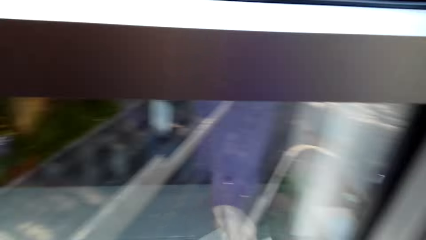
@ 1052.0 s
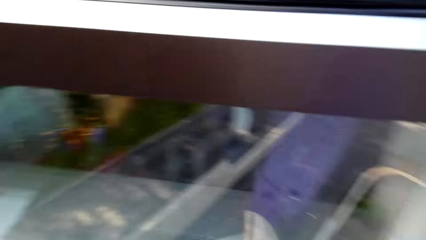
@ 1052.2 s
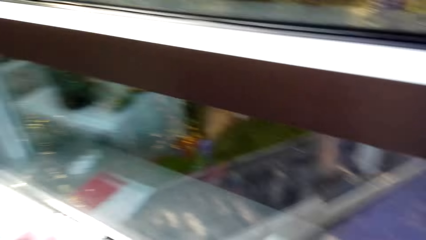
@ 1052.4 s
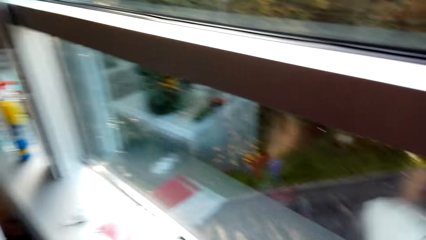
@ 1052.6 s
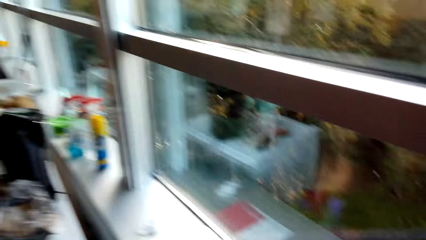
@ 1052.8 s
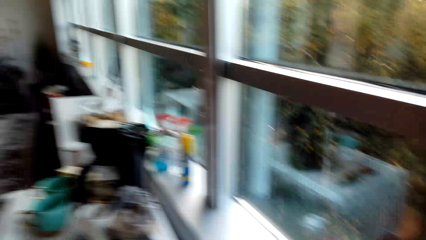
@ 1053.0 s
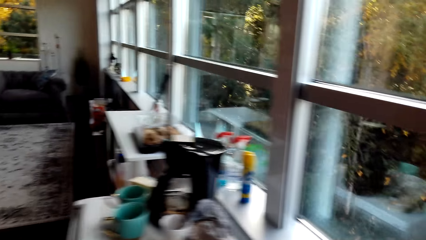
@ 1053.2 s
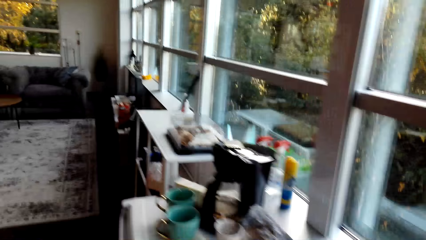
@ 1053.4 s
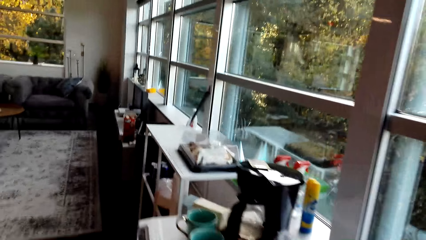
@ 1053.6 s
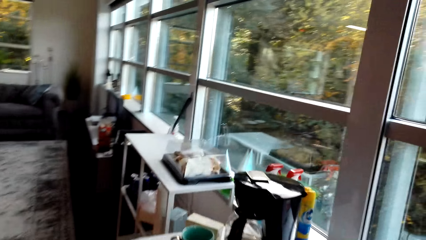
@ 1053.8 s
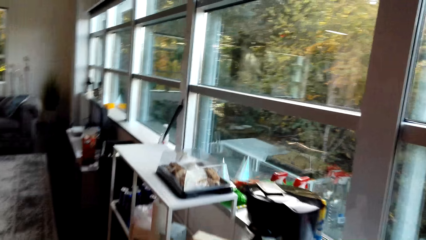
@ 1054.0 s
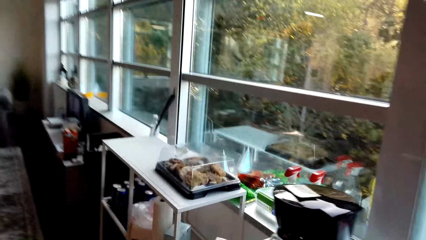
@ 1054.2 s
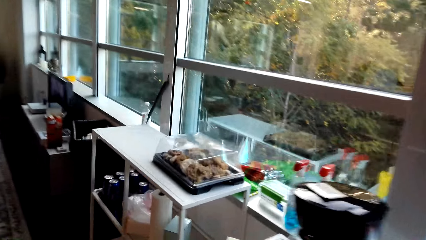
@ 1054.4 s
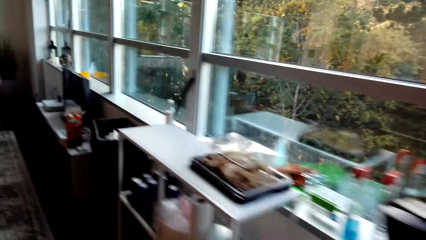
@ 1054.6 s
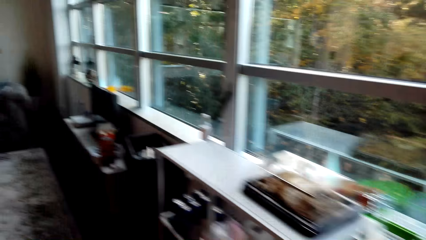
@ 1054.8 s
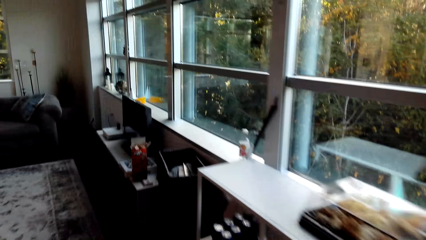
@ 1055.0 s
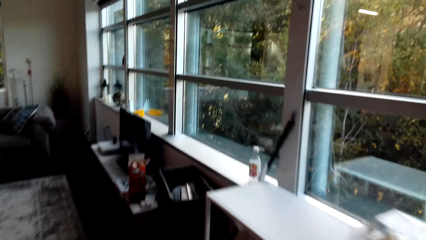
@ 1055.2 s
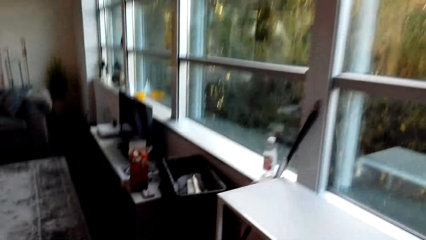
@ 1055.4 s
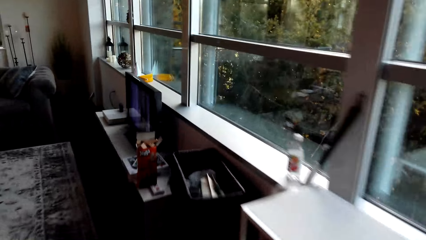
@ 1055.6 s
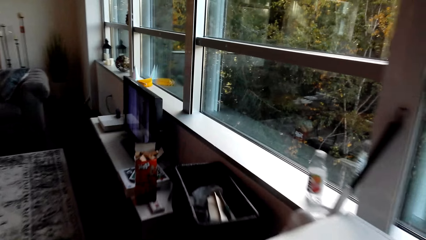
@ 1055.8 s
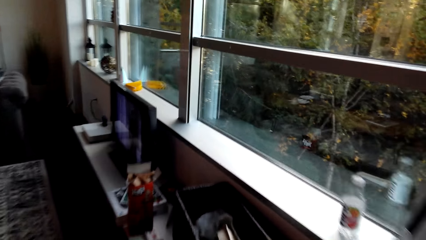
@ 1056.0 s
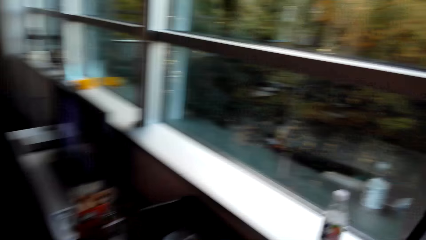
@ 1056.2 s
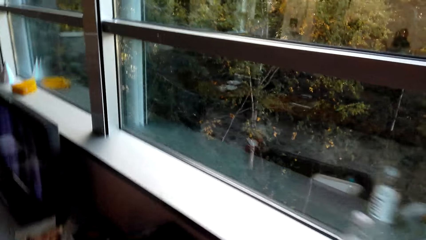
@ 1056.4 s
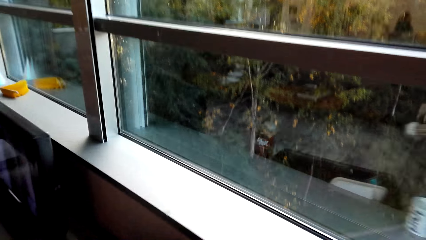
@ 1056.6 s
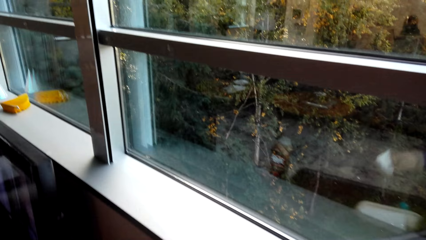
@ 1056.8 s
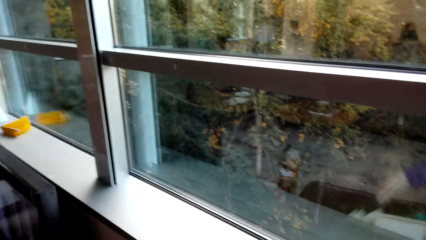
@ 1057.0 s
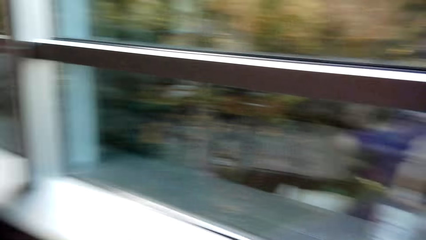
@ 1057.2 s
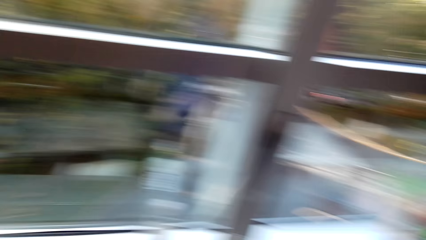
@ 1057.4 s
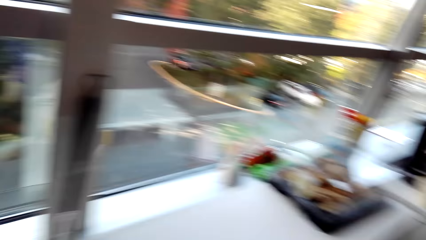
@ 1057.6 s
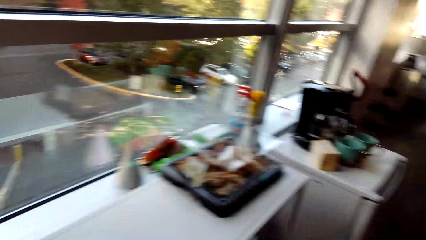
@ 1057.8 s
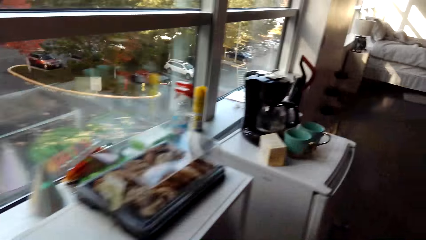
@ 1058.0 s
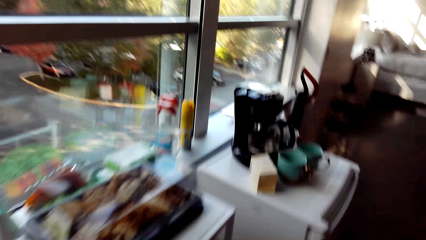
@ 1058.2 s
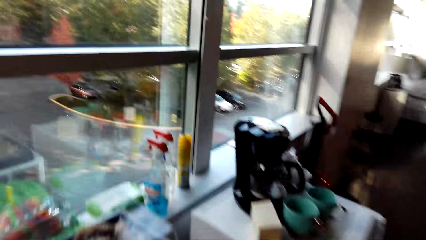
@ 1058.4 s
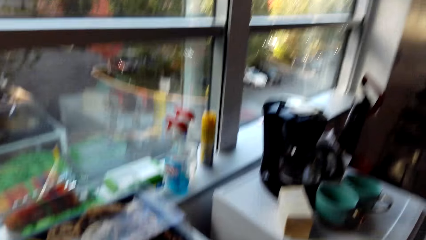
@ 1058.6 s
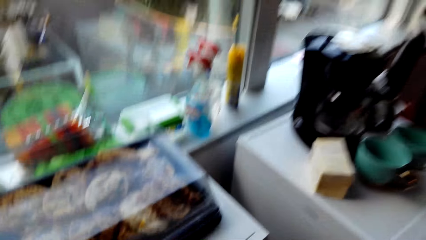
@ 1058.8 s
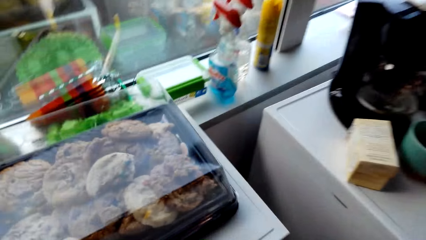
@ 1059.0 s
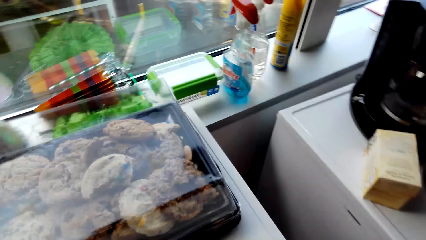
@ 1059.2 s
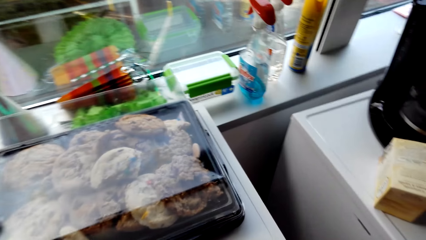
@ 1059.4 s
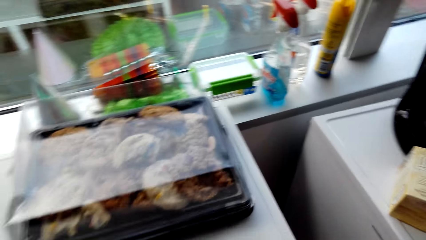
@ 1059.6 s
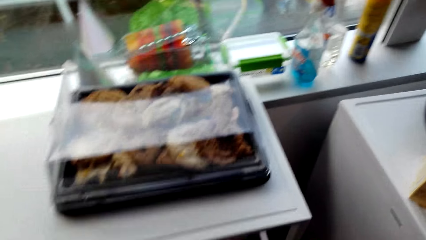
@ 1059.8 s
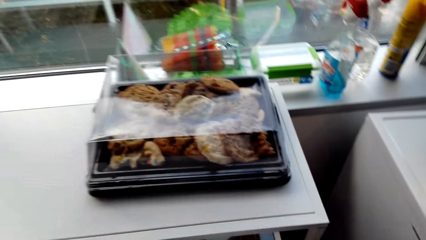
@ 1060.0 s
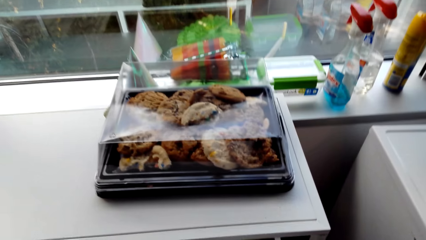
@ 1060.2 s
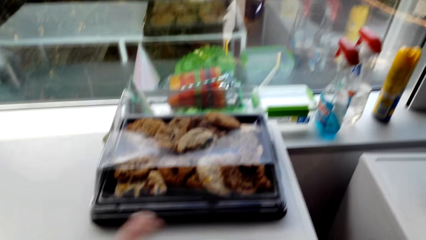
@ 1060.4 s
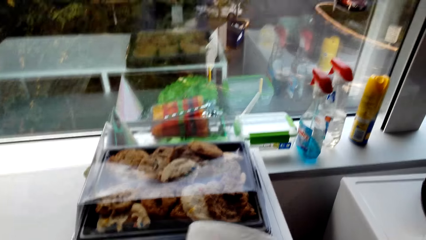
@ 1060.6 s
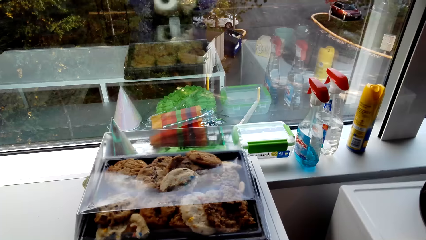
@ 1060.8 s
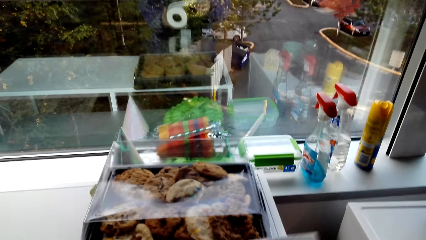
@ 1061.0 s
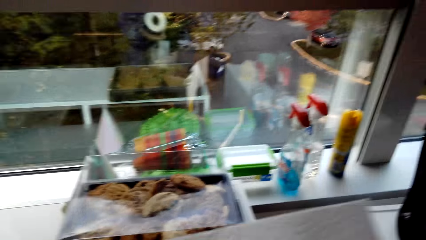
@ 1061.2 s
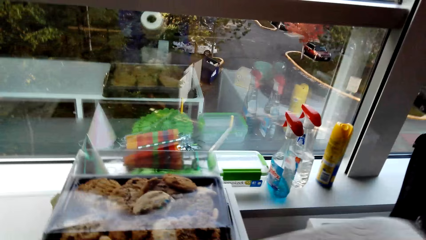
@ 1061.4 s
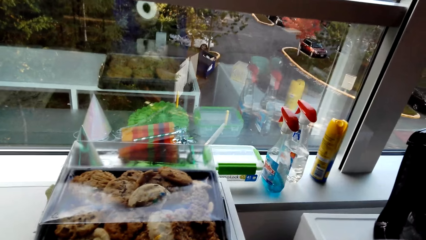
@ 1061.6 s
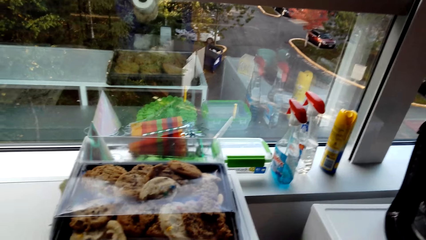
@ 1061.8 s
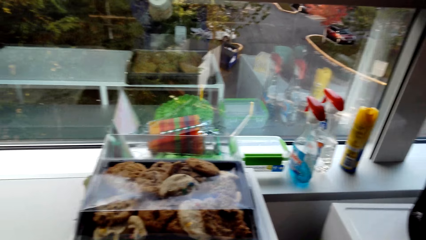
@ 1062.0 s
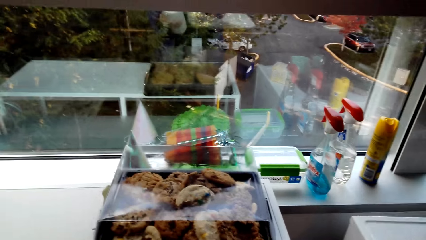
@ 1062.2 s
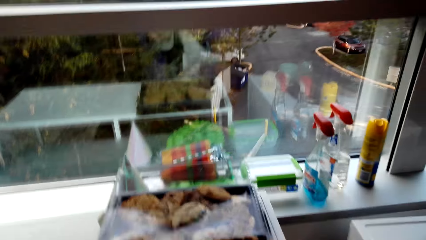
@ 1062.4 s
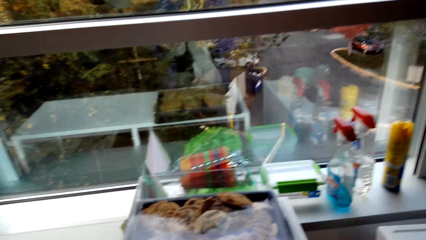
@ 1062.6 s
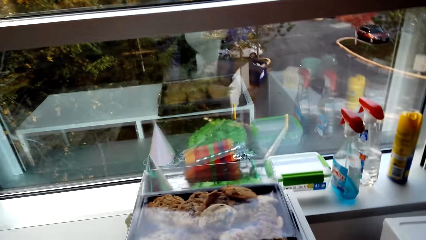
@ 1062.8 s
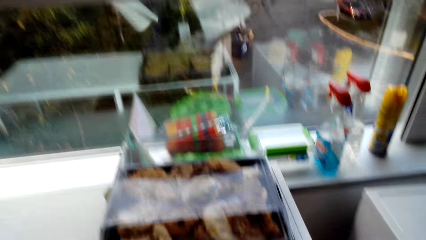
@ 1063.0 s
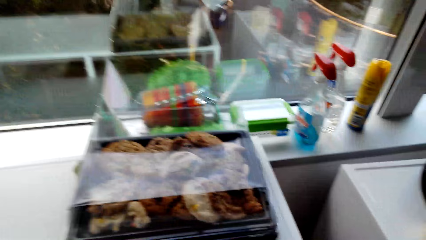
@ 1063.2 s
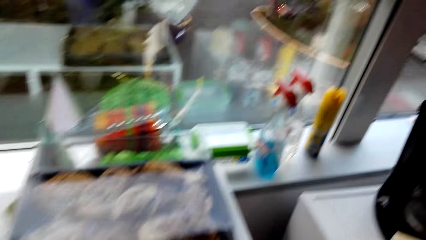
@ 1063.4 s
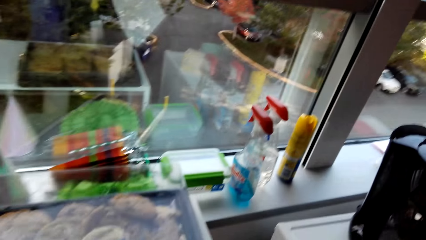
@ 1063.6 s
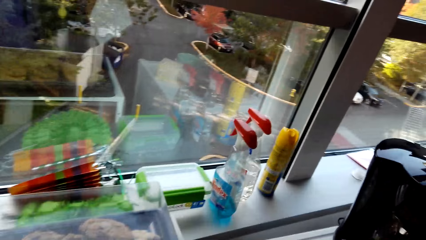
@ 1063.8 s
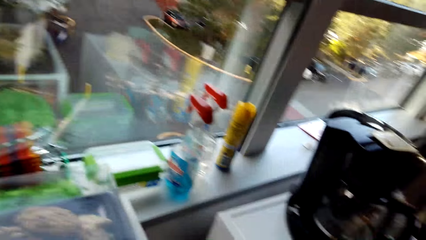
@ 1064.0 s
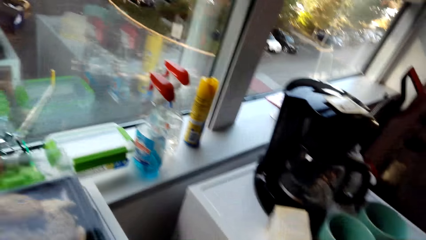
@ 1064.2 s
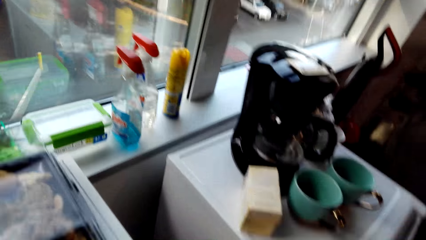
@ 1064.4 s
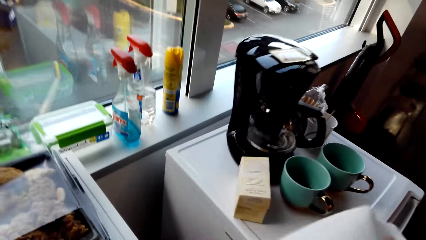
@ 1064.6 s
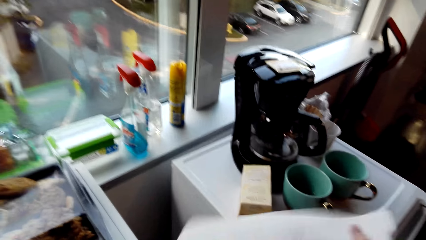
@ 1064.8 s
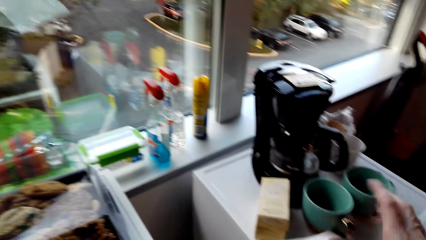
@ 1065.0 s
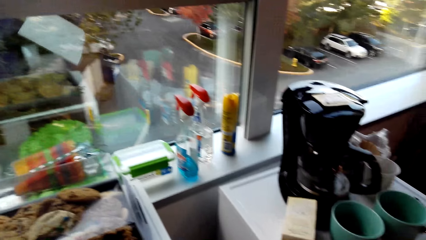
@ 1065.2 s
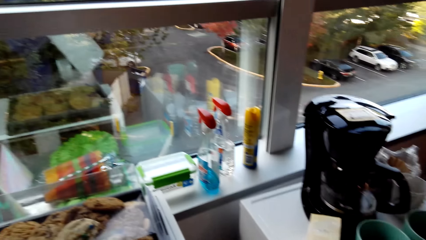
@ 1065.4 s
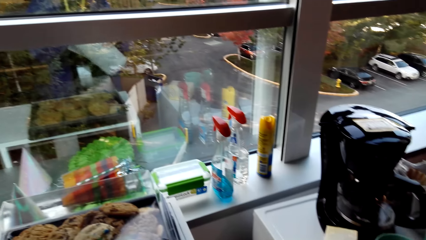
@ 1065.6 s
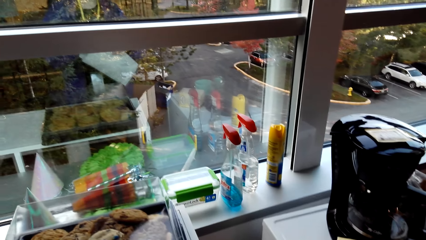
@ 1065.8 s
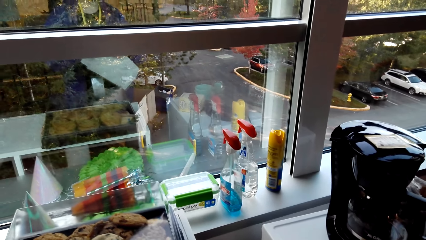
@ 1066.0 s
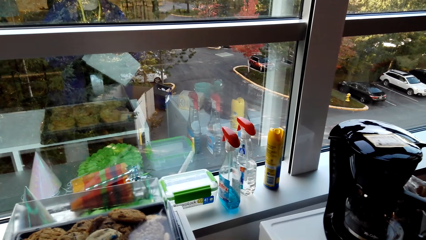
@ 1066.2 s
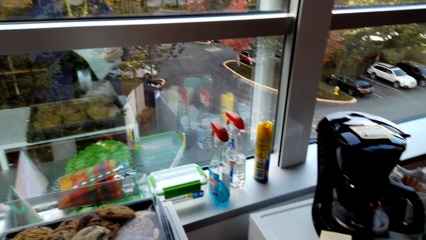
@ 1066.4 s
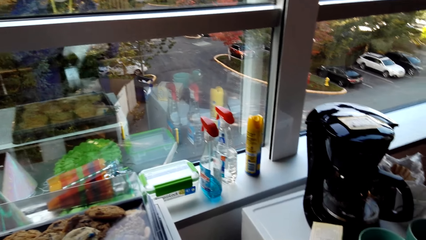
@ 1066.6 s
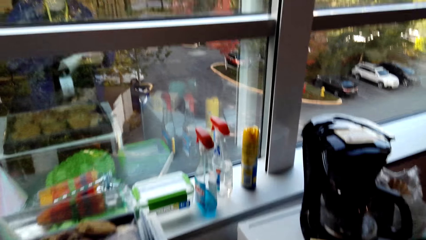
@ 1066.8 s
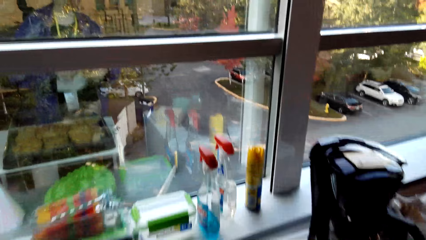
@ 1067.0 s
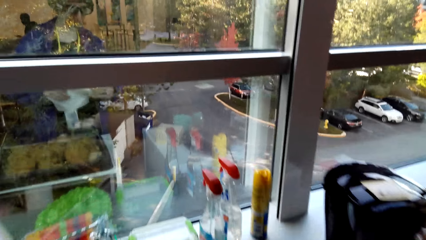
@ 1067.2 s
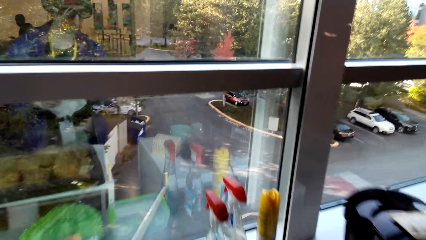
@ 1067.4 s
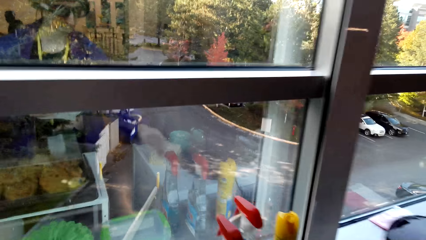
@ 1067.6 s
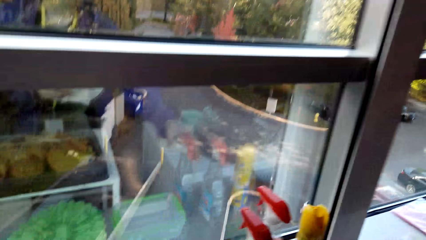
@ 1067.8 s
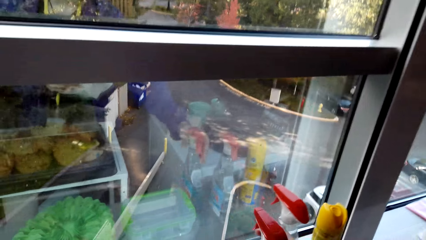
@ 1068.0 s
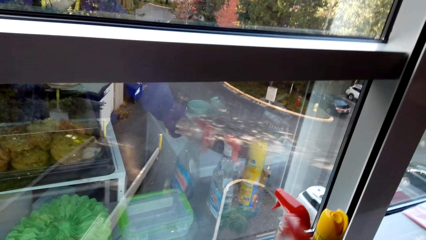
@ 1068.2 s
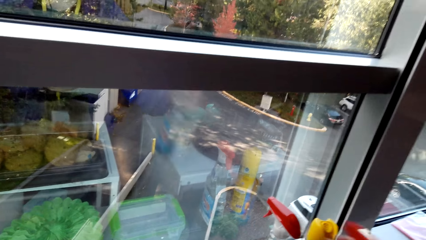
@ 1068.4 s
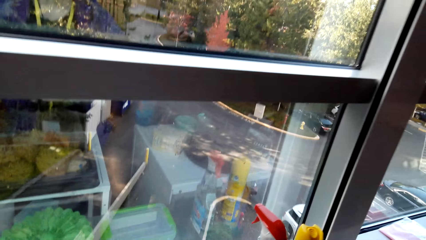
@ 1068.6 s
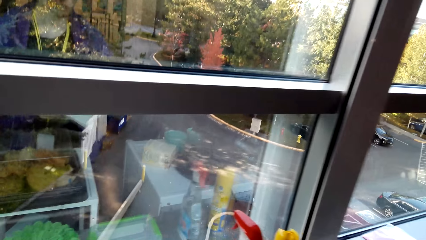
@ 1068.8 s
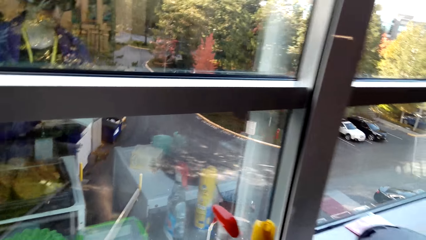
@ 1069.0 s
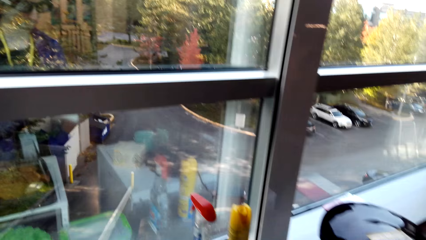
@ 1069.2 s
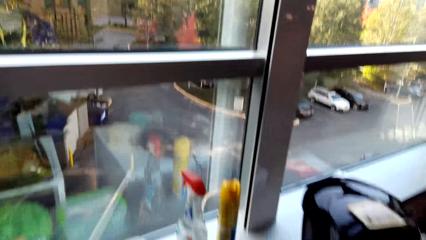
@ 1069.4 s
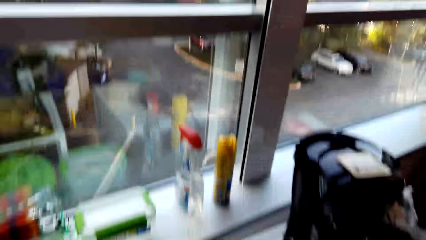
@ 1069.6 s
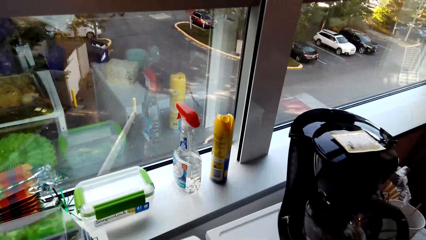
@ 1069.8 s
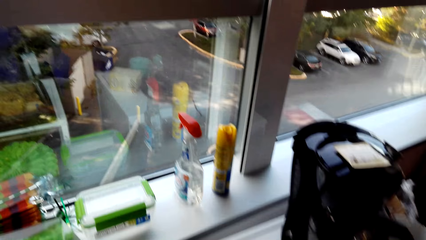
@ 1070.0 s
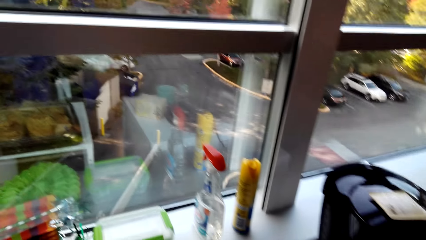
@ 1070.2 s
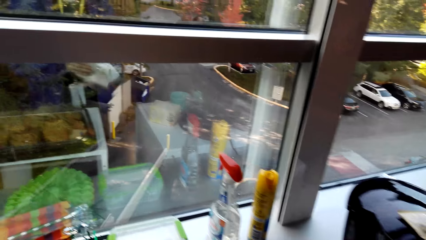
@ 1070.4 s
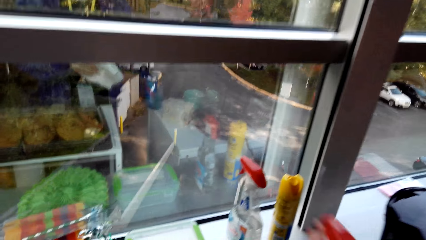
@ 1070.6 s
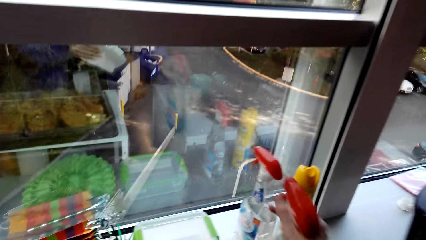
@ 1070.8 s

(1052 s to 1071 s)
The camera wearer walks beside the window in the room. They clean the window with the serviette. They touch the television. They walk in the room. They take a serviette roll. They roll the serviette in the room. They take a serviette. They cut the serviette. They put the serviette under the table. They fold the serviette. They take a serviette. They pick the cleaning soap from the table. They put the cleaning soap on the serviette.
